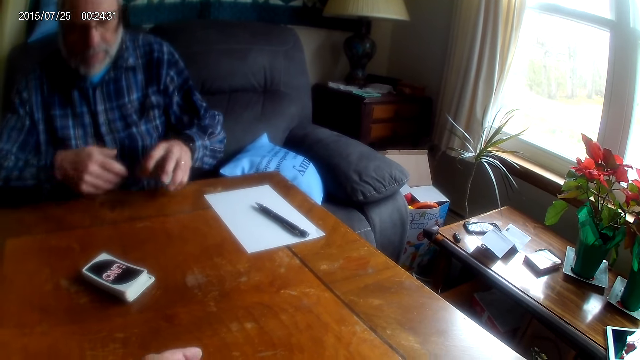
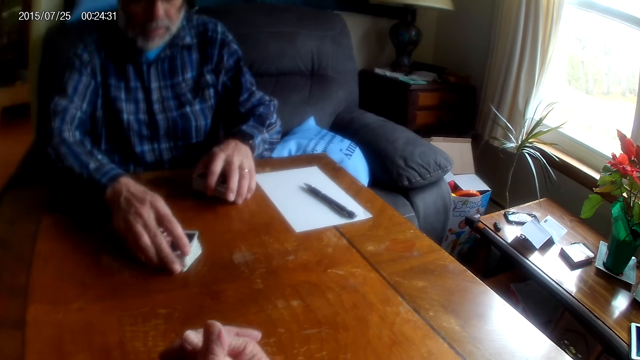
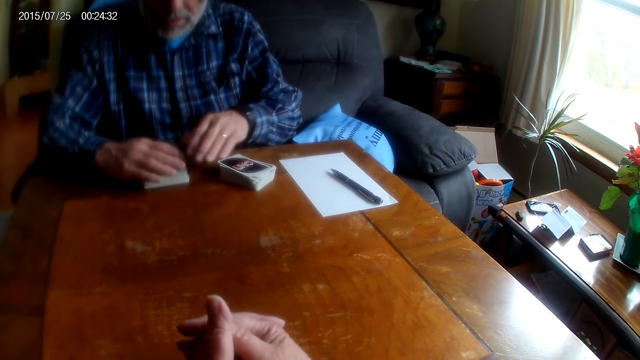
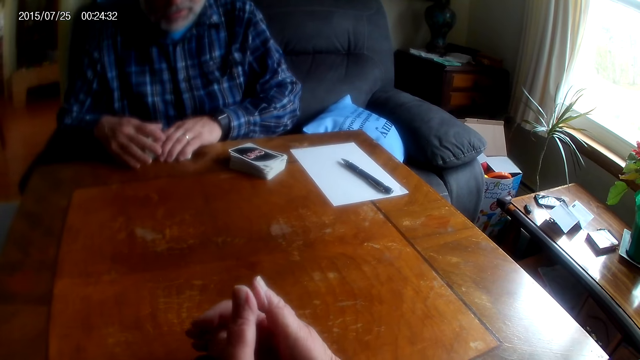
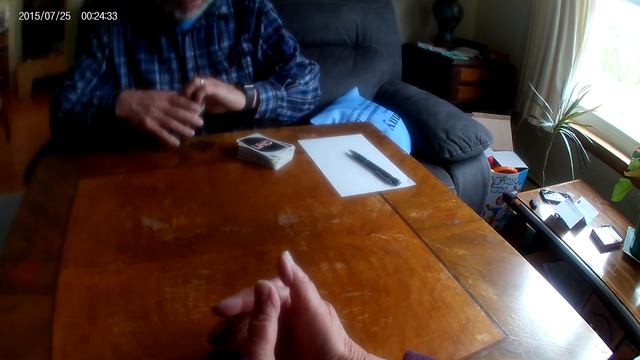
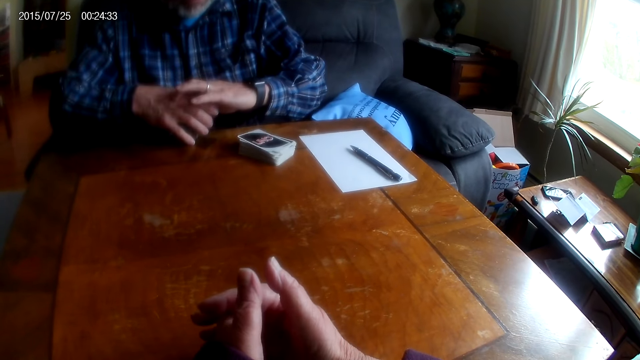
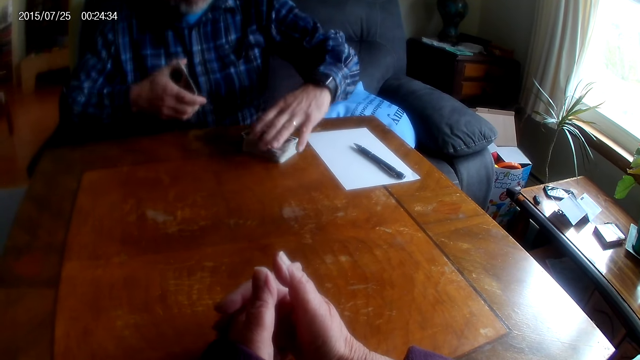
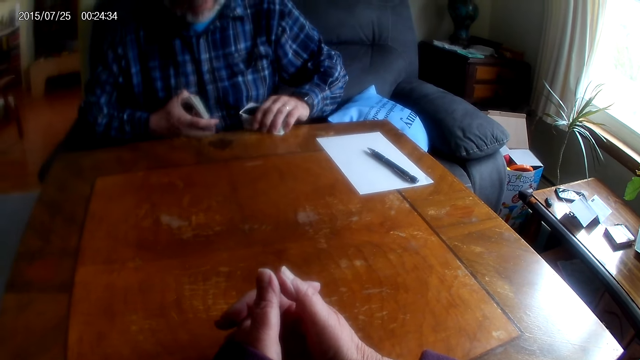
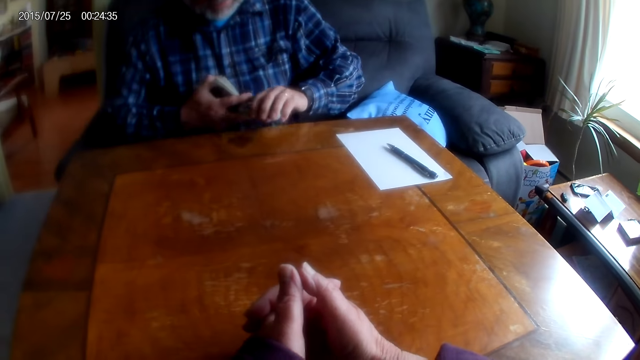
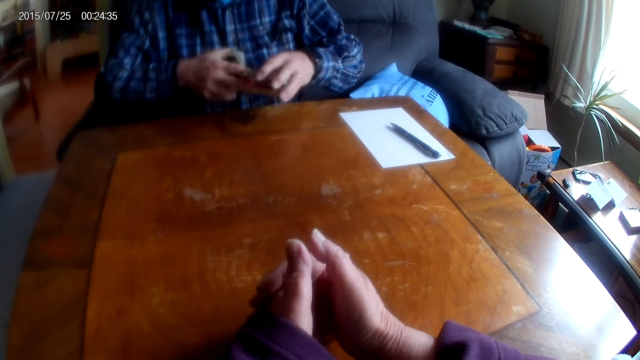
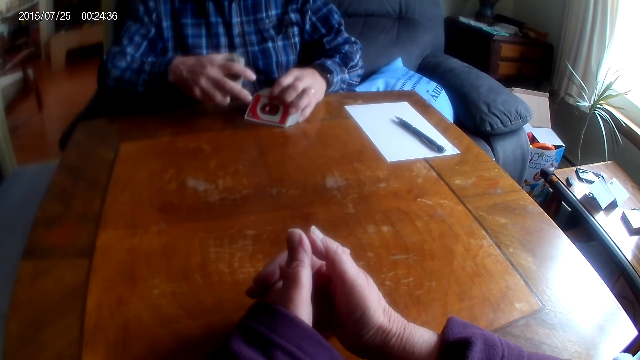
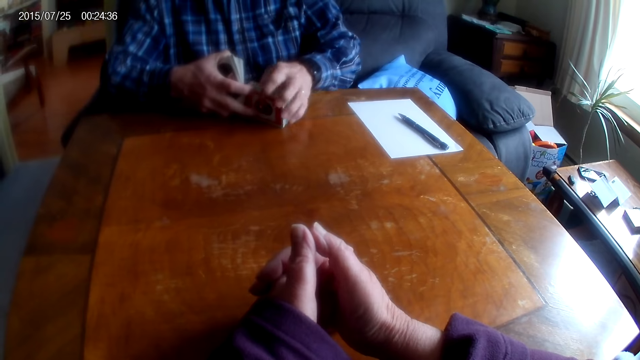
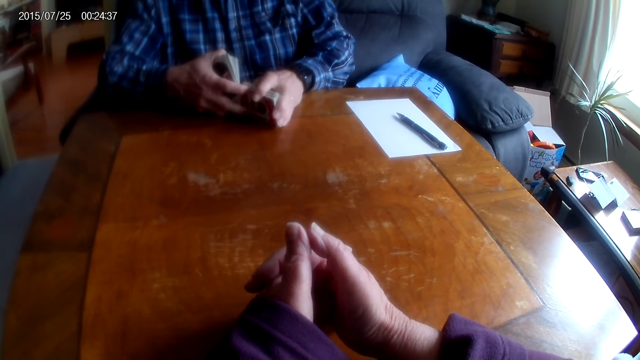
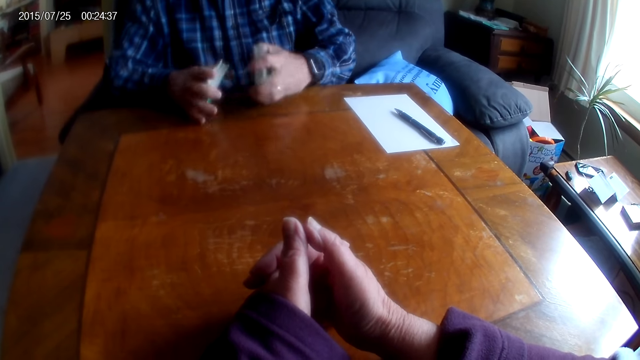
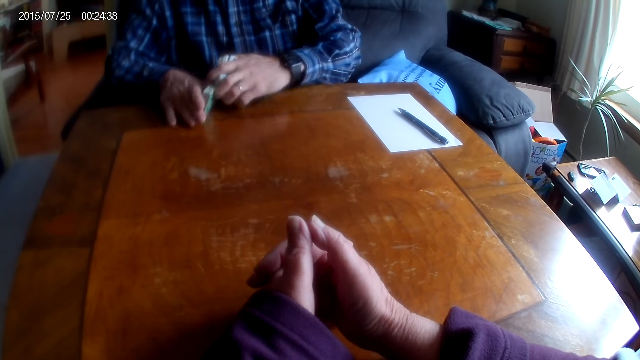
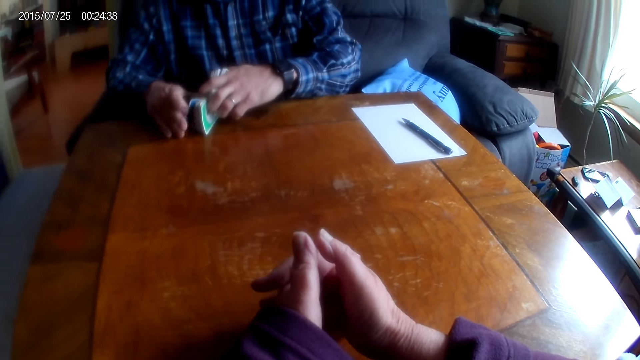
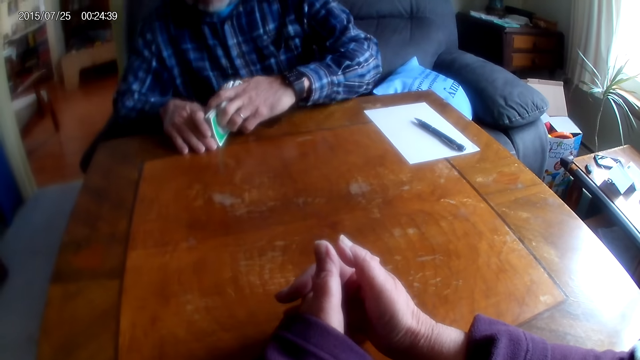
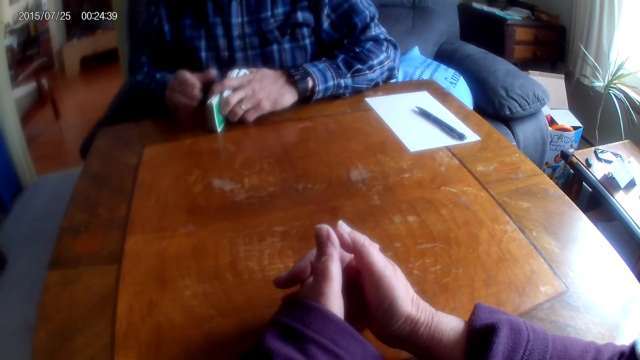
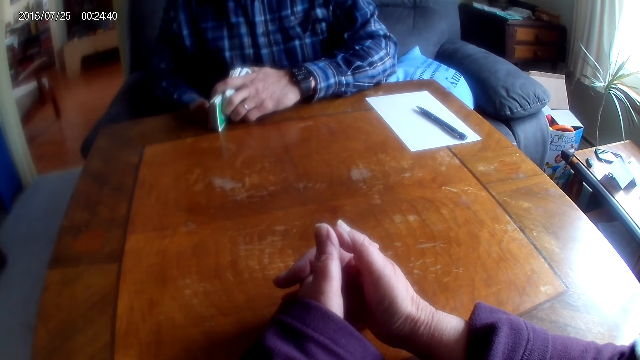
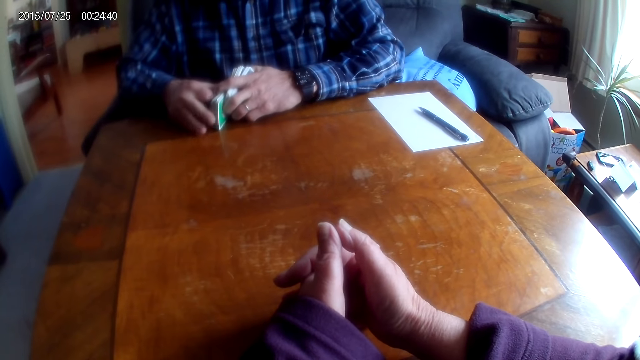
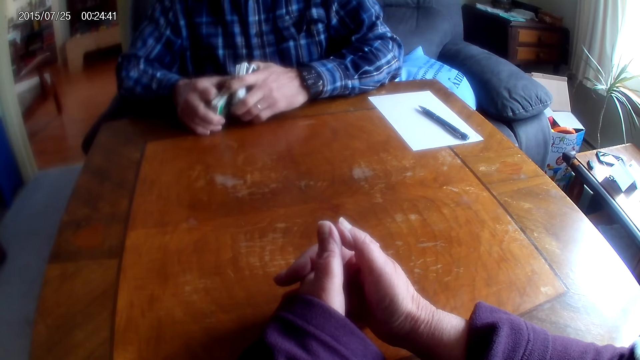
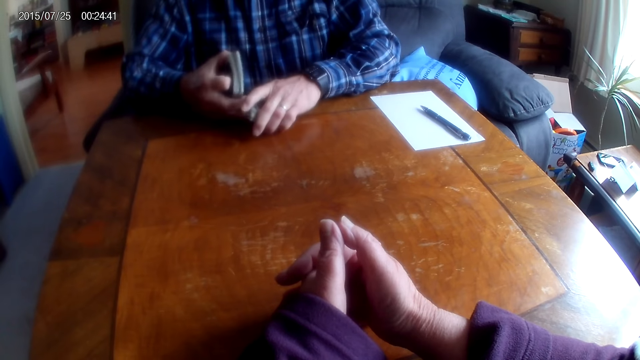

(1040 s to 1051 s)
A man takes the cards.

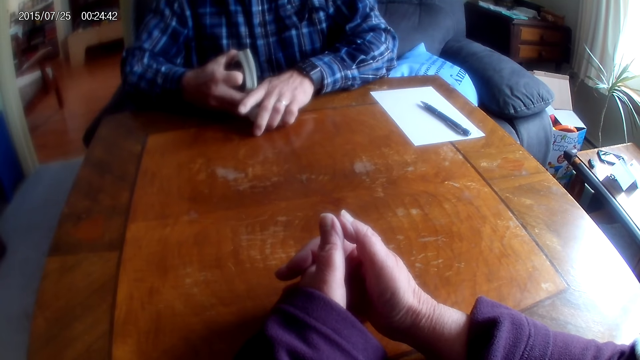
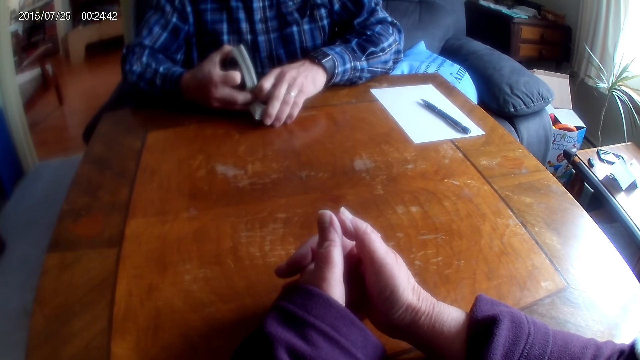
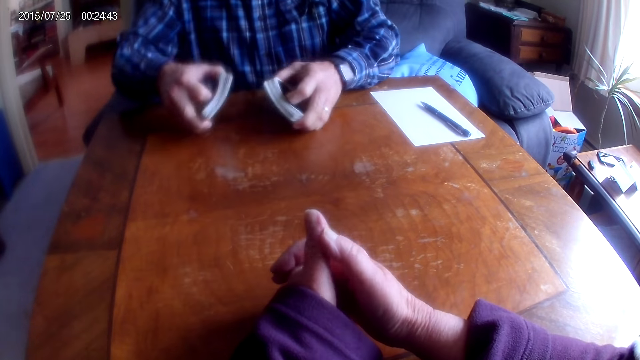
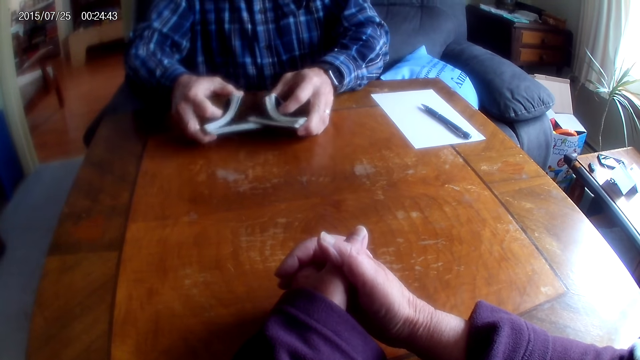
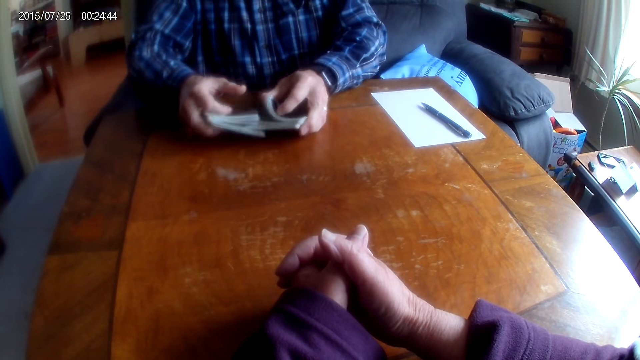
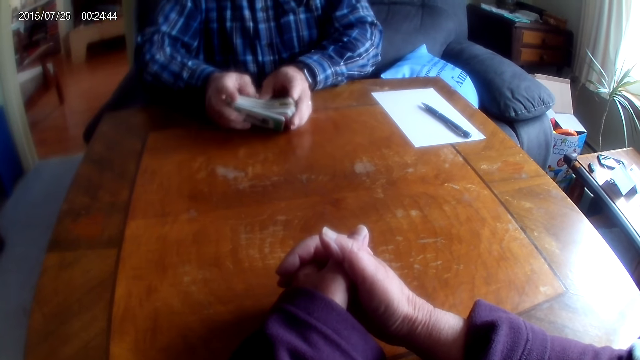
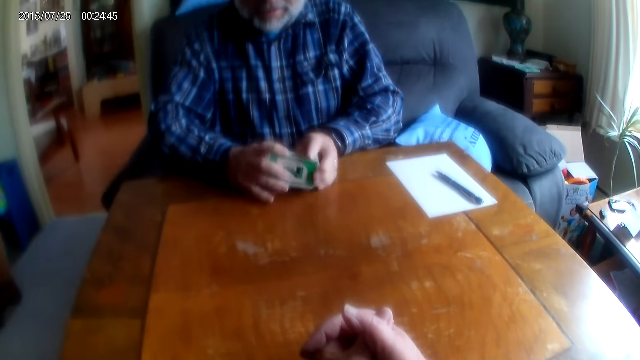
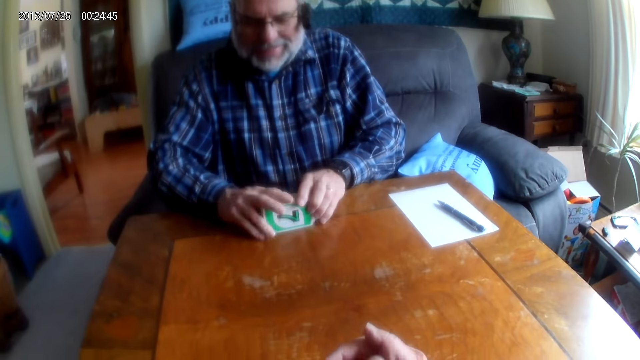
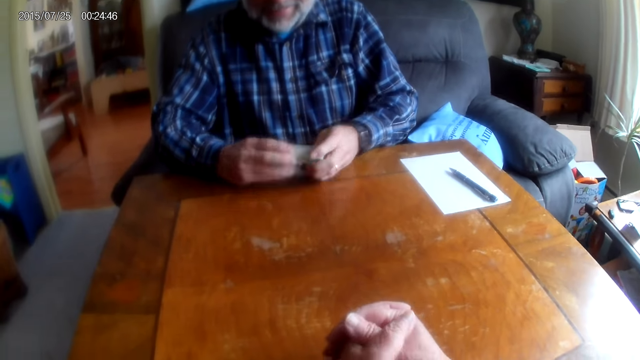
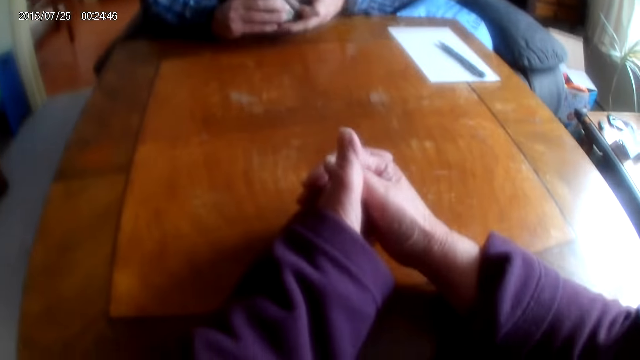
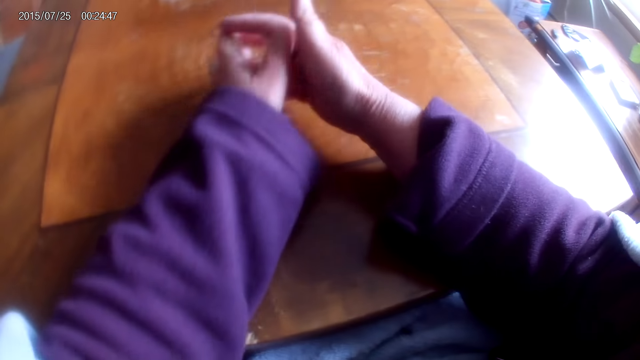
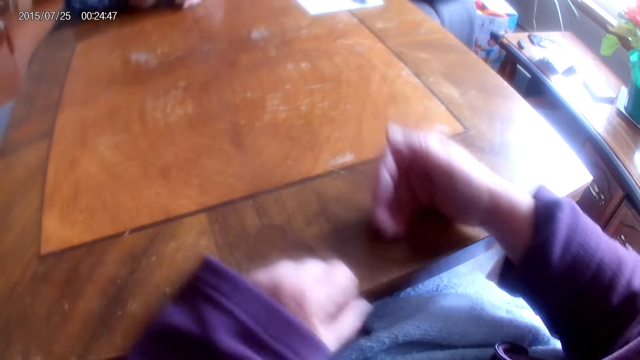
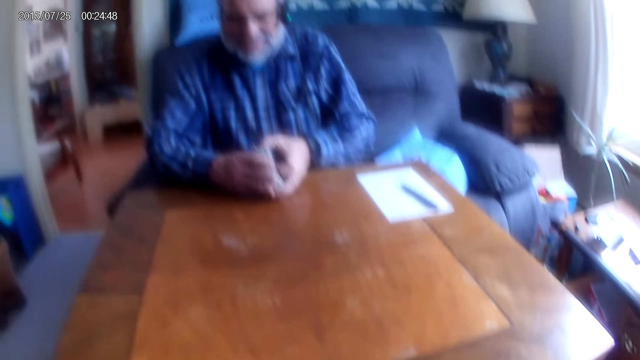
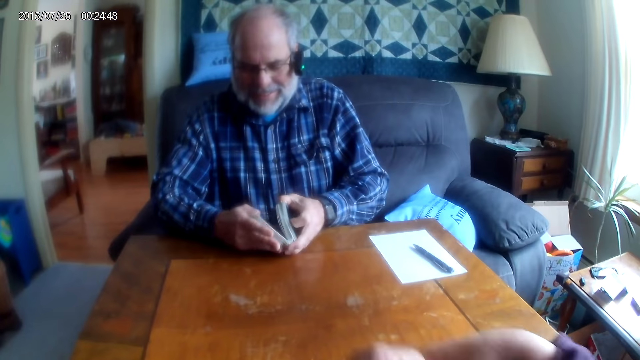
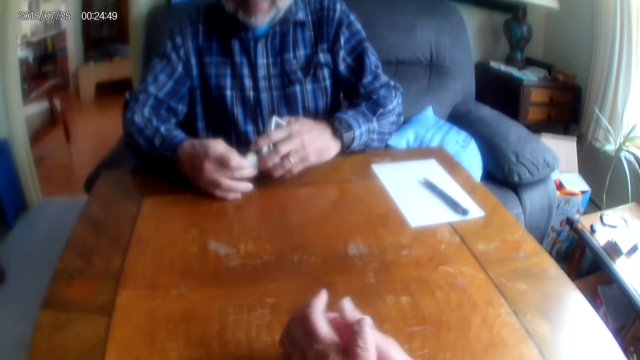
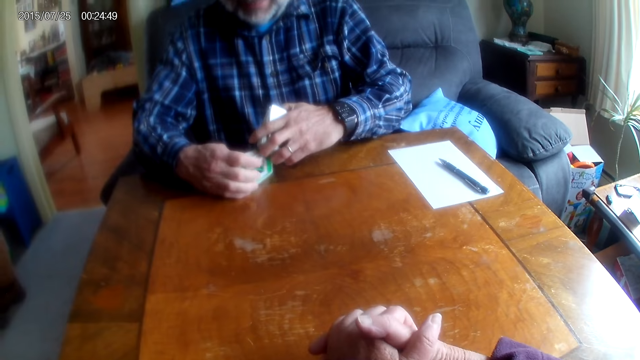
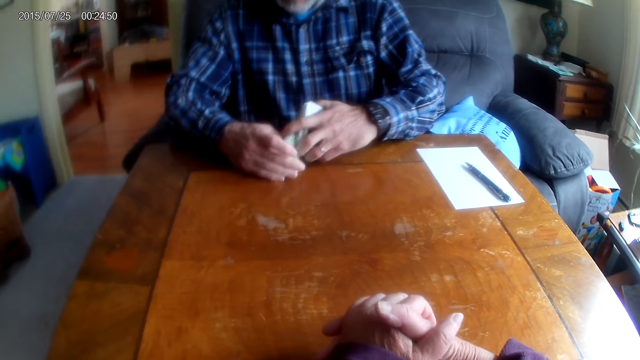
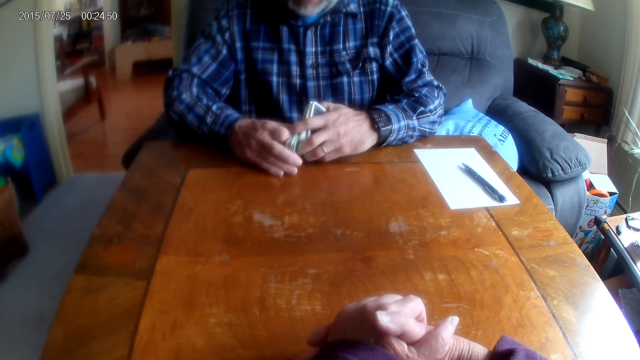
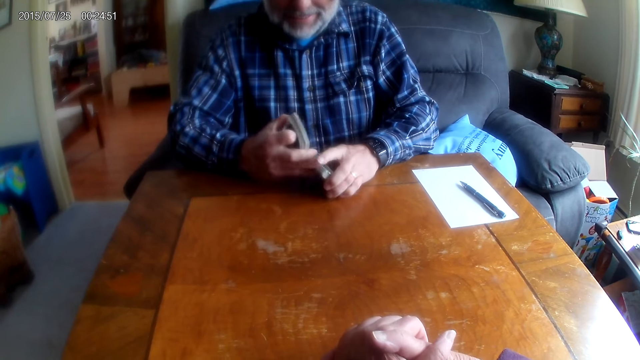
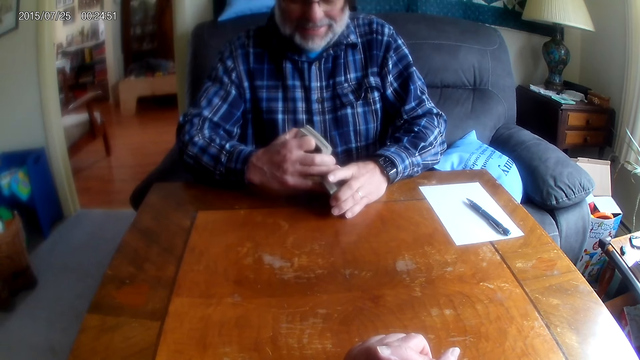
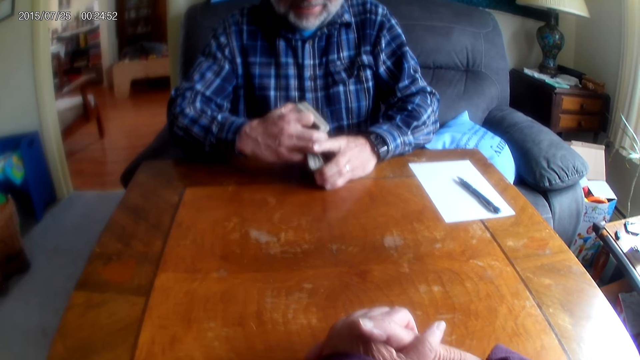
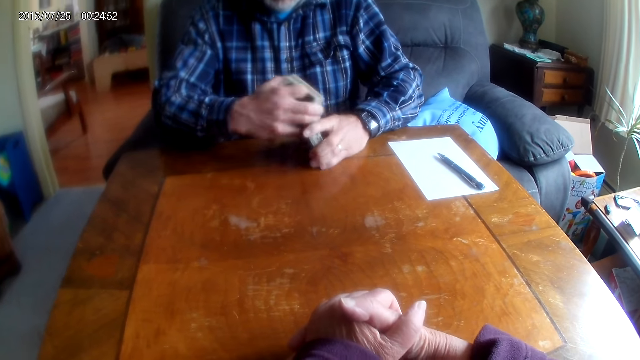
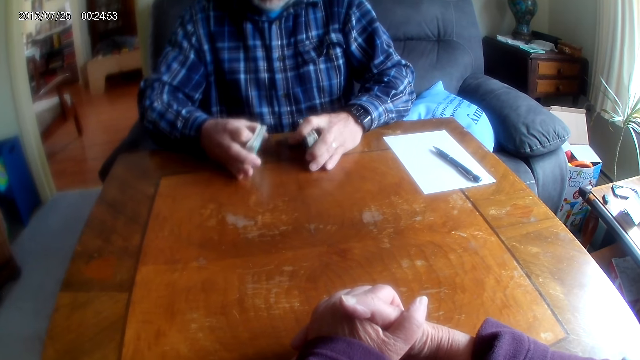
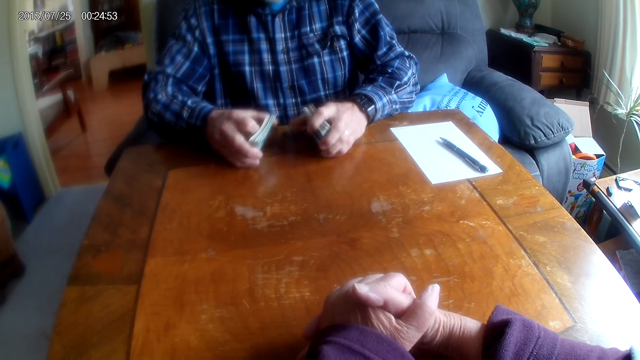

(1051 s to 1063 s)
A man shuffles the cards. The man flips the cards, arranges the cards and divides the cards.
